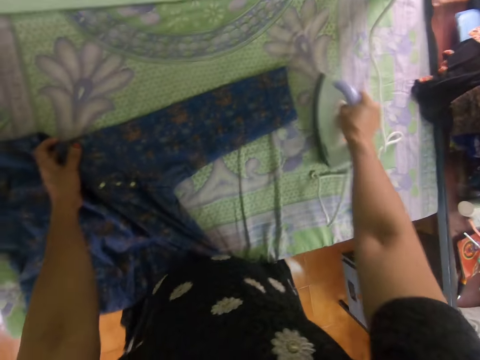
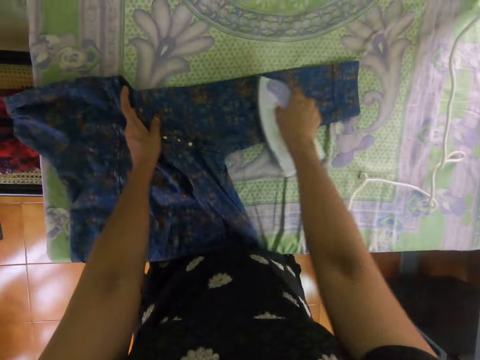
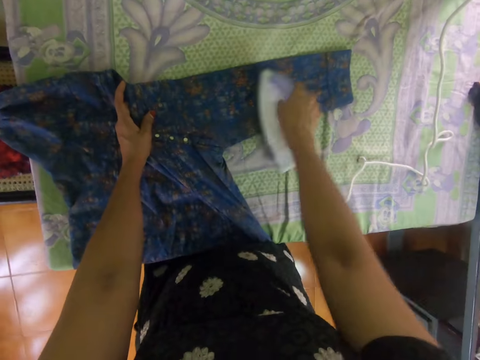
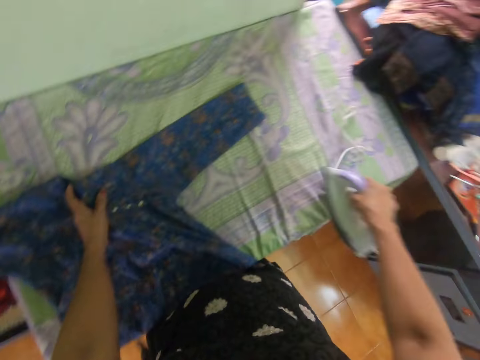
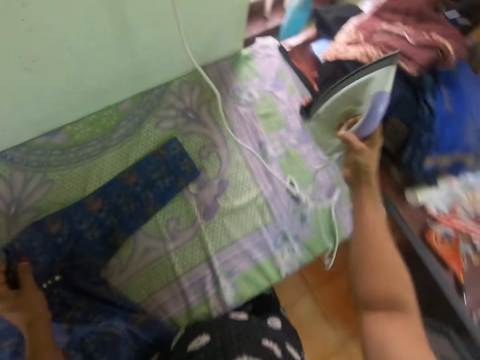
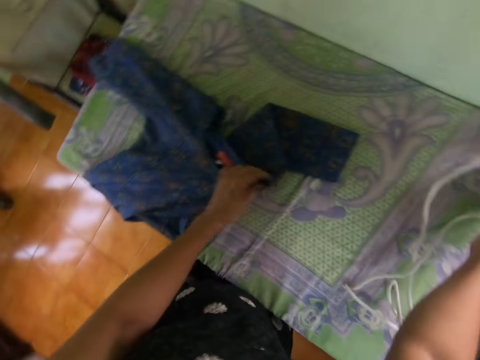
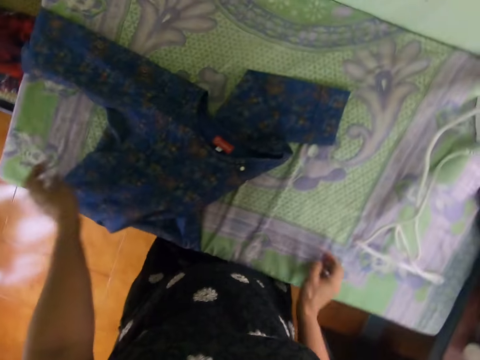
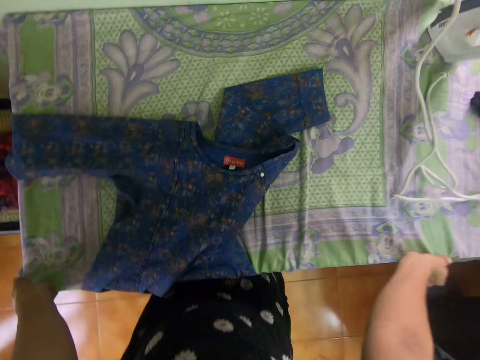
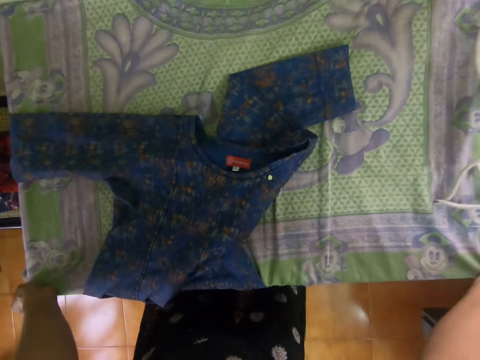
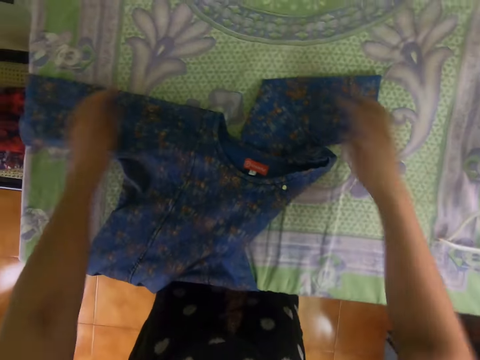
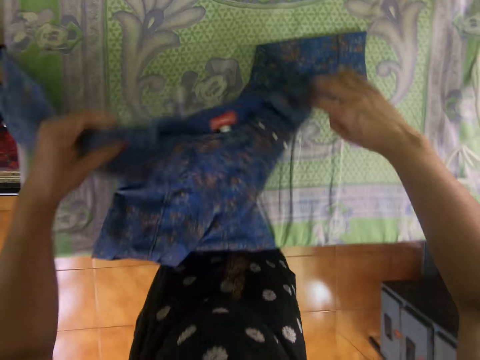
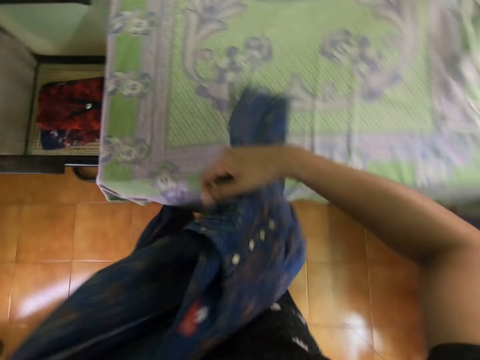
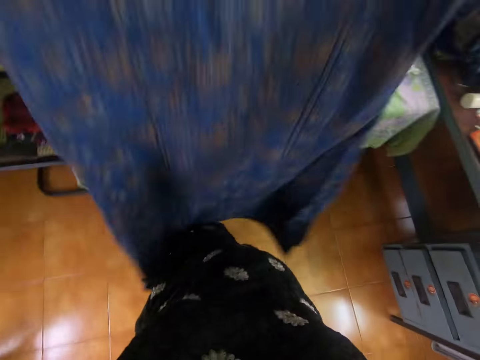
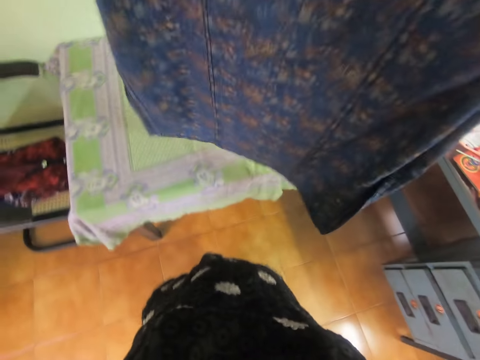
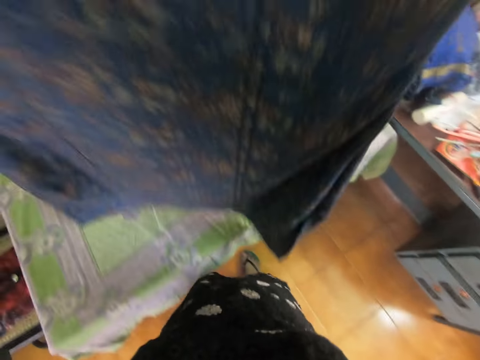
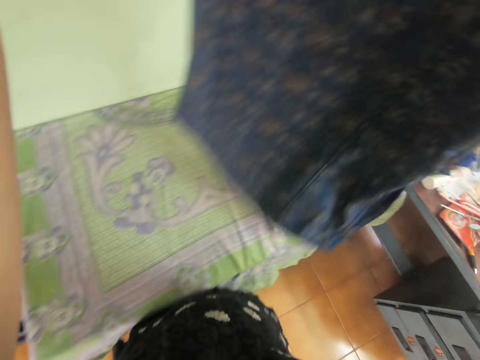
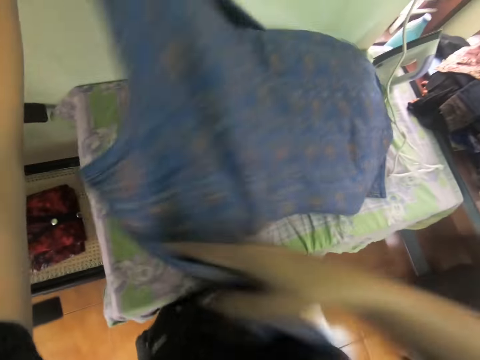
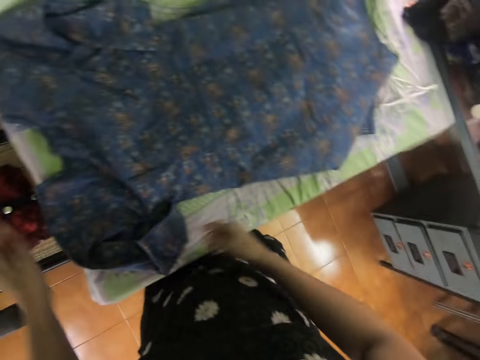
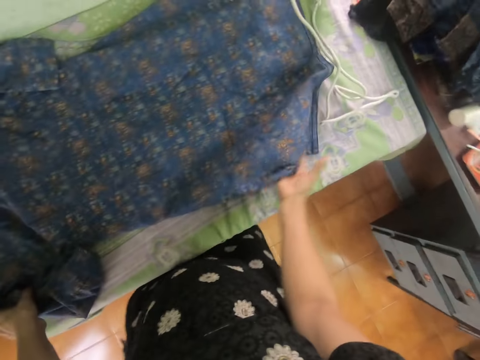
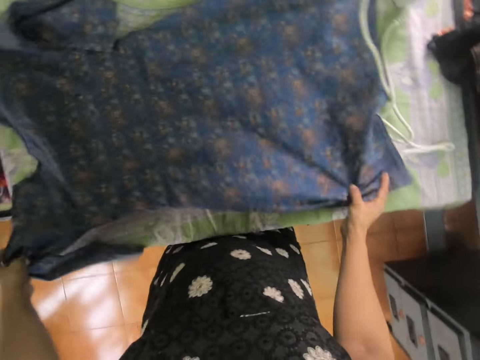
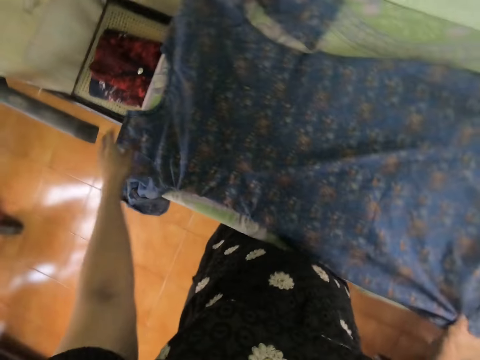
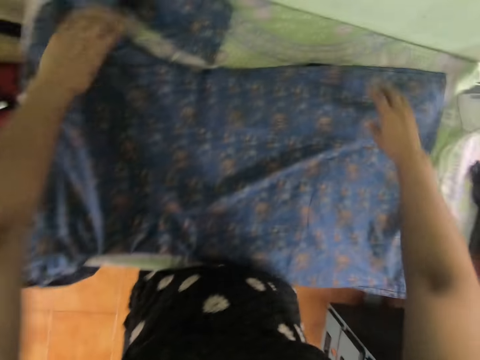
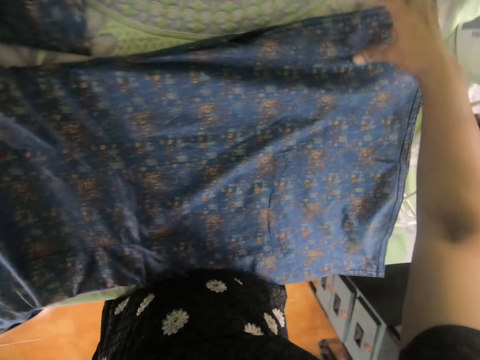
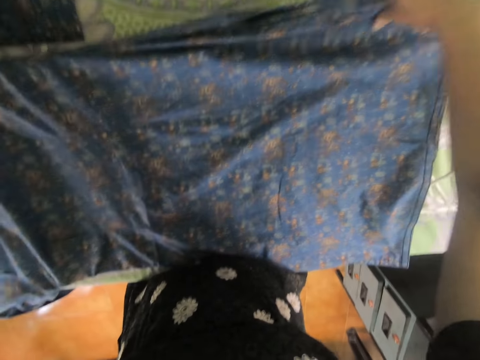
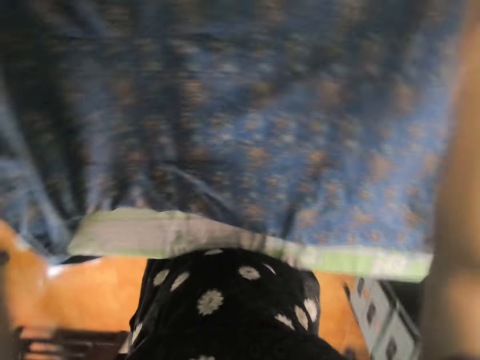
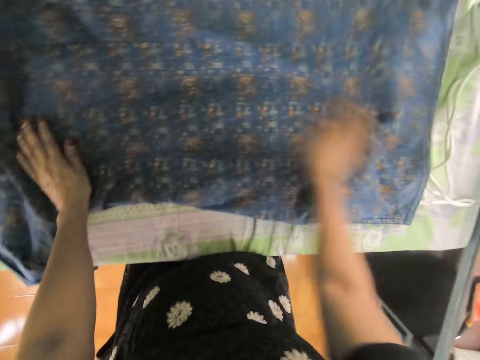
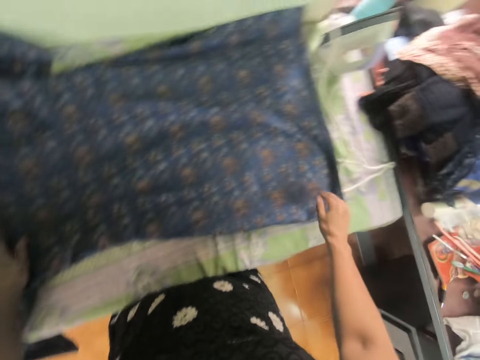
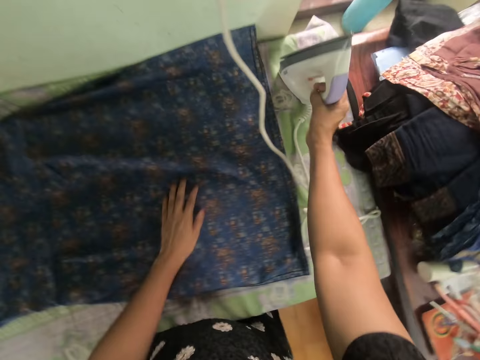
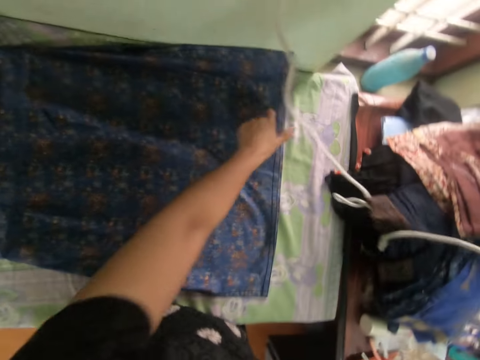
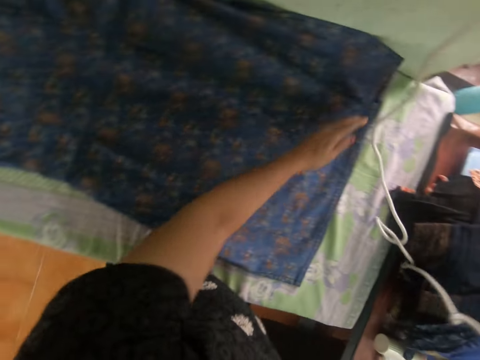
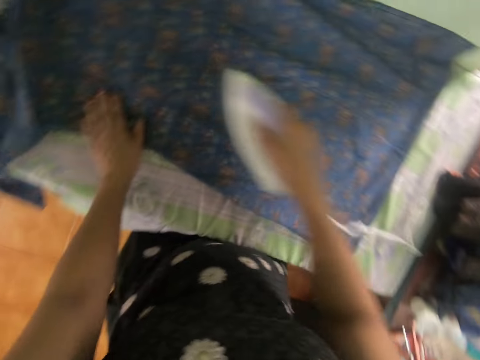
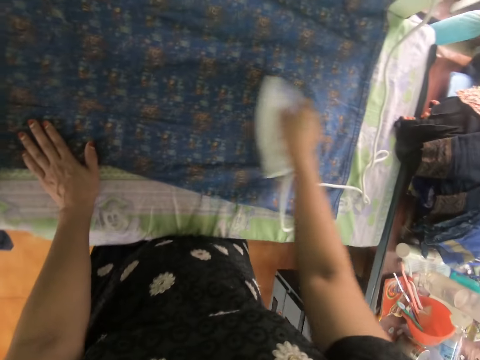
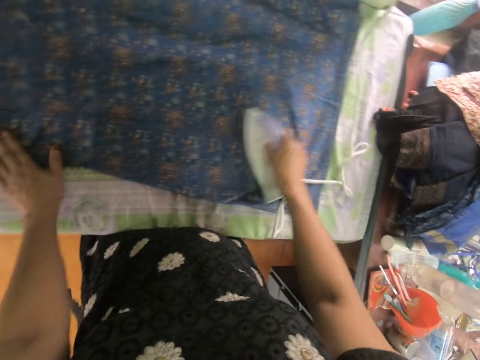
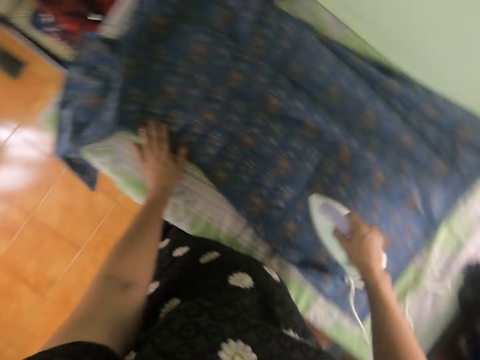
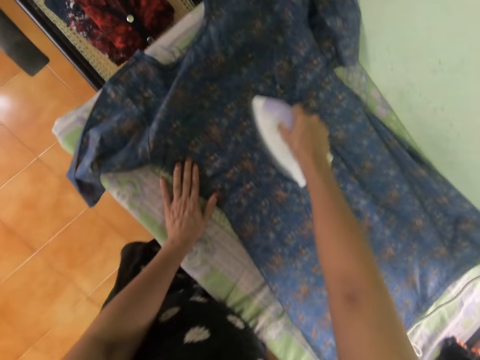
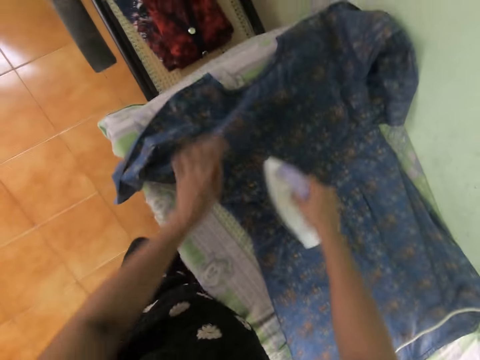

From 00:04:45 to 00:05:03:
The camera wearer puts down the iron box on the table. They straighten the table cloth. They stretch the garment on the table. They pick up the dress or cloth on the table. They lift up the cloth. They place the dress on the table. They straighten the dress on the table. They spread the cloth on the table. They take the iron box. They iron the dress.

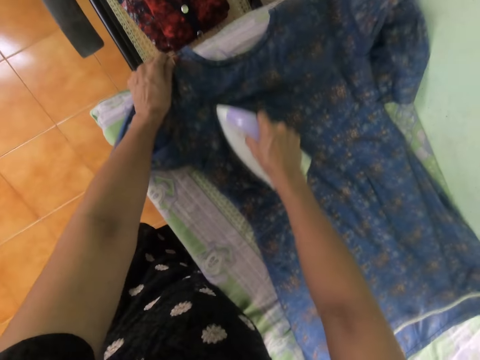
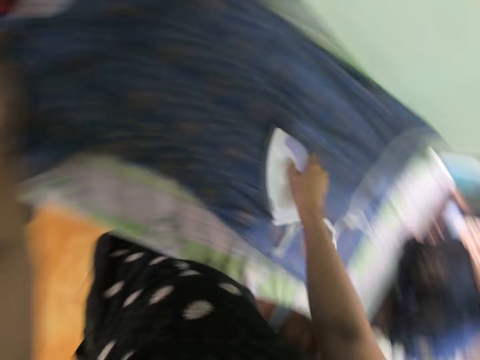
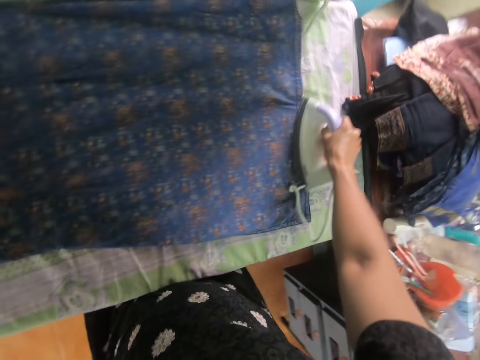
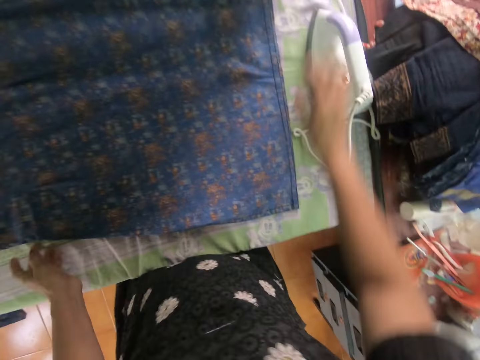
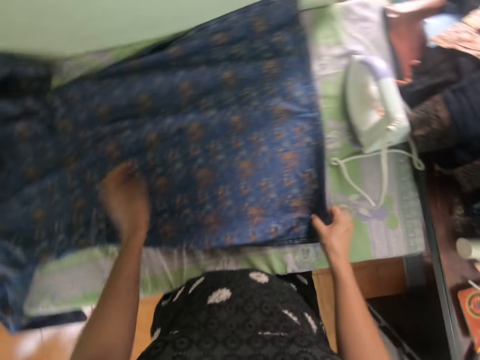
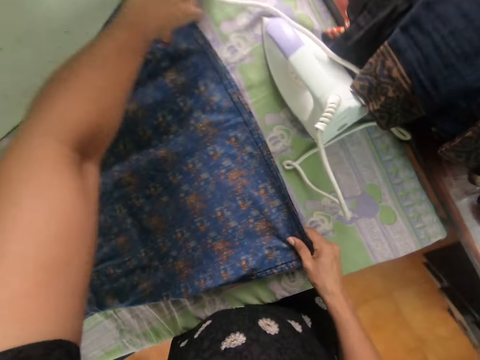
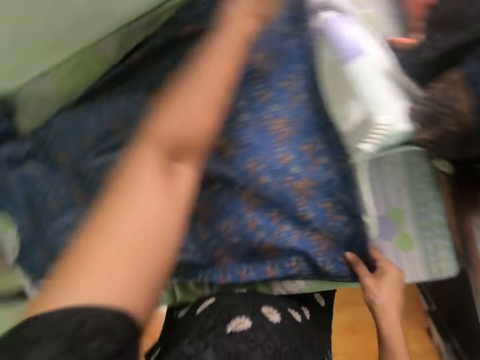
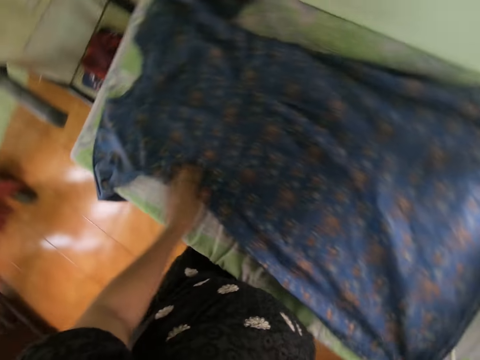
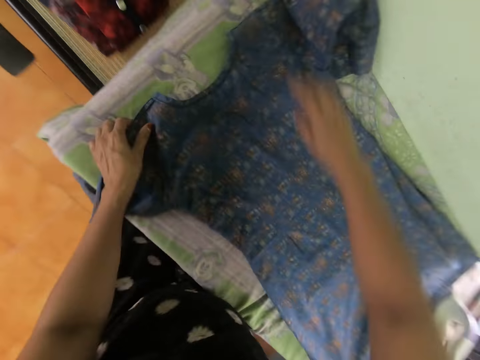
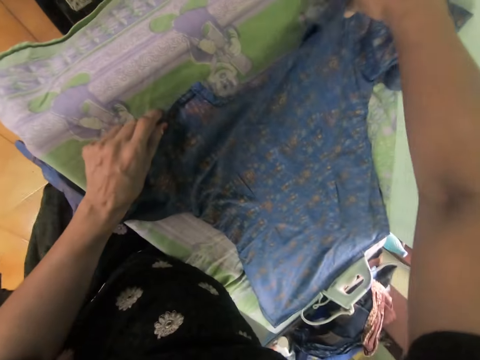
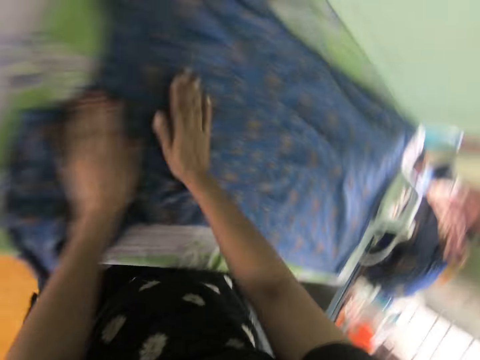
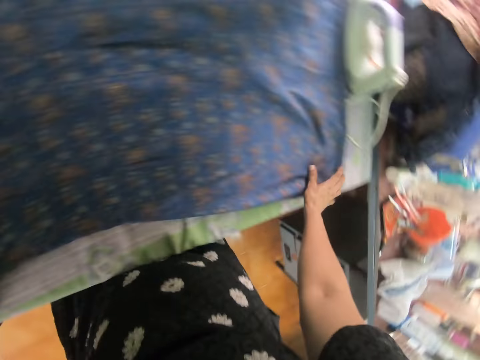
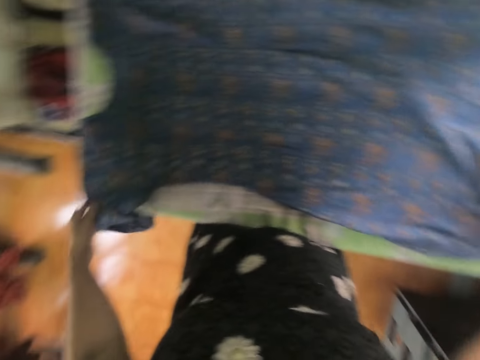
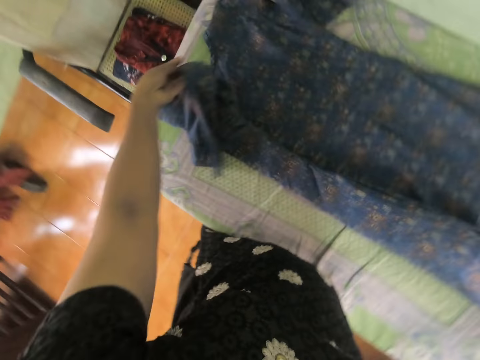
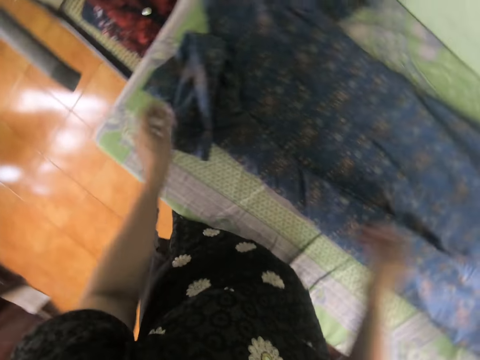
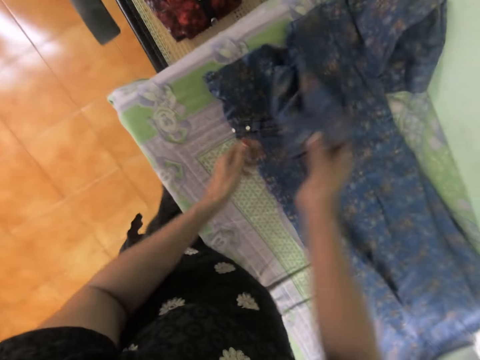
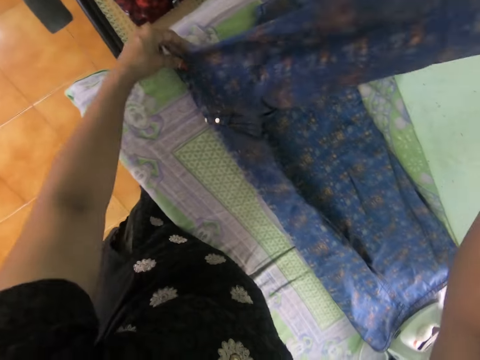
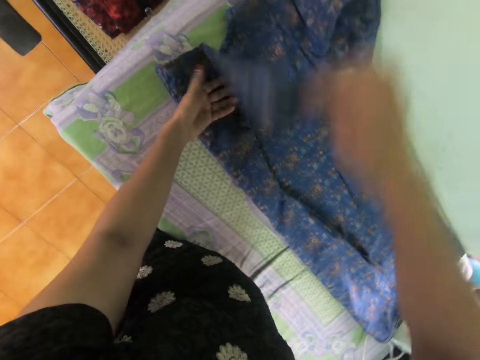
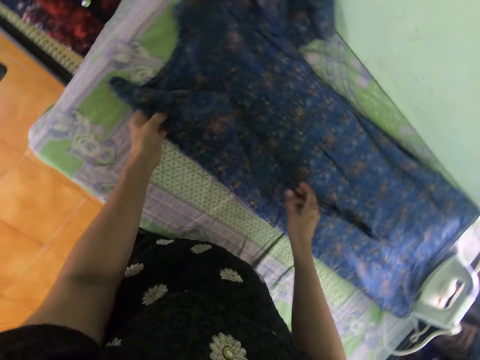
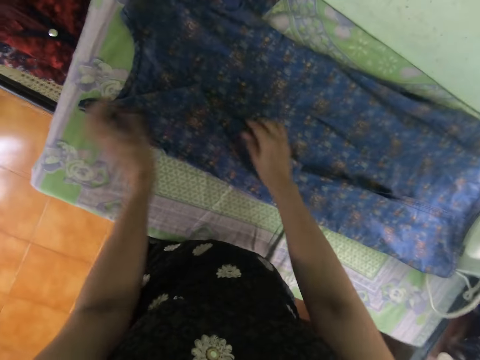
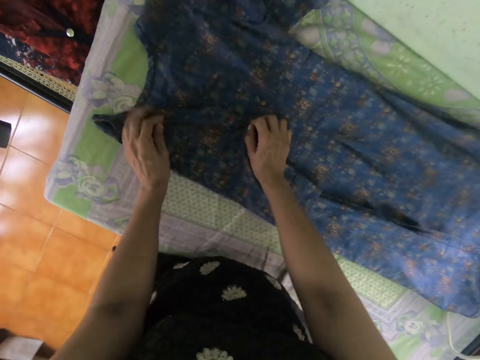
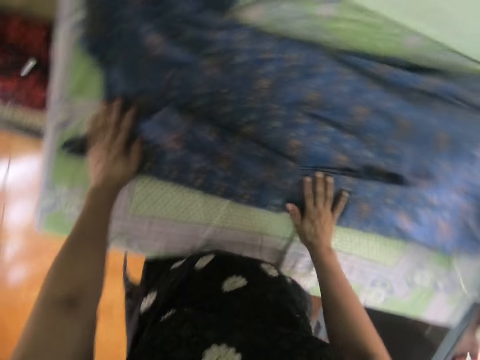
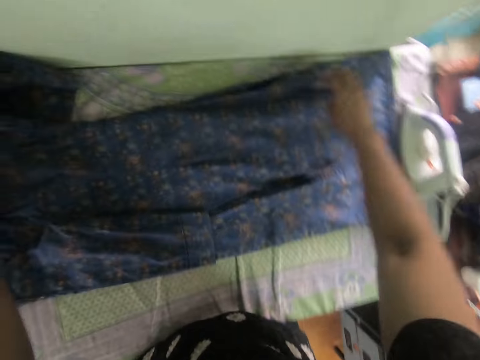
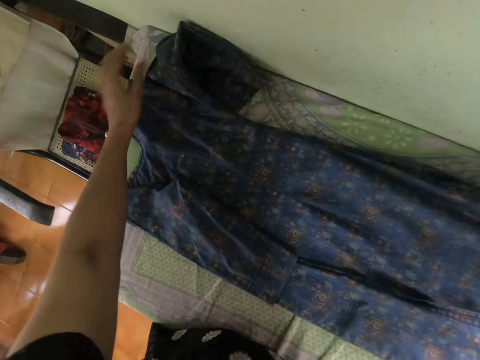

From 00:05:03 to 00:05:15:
The camera wearer moves the iron aside. They put down the iron box. They move the cloth or dress on the table. They straighten the dress. They spread the cloth on the table. They fold the dress.
